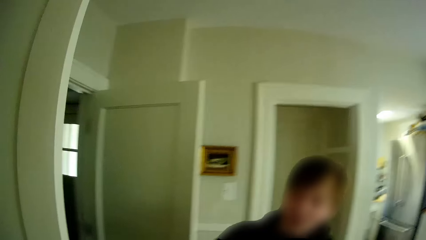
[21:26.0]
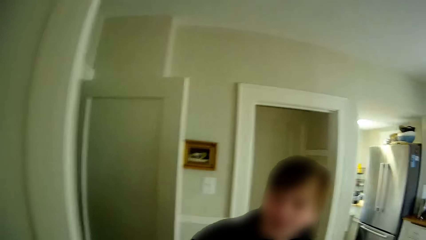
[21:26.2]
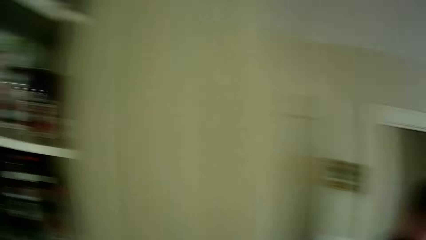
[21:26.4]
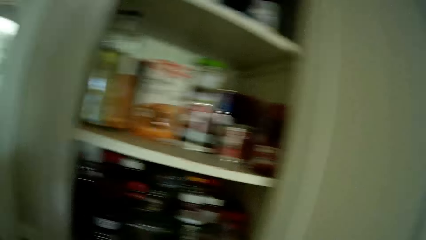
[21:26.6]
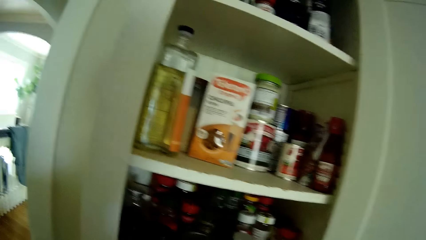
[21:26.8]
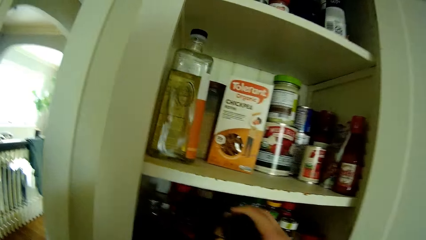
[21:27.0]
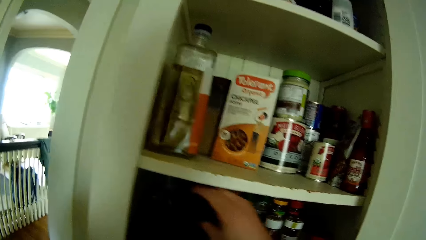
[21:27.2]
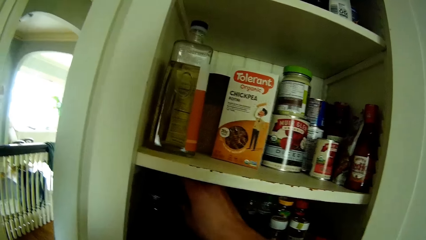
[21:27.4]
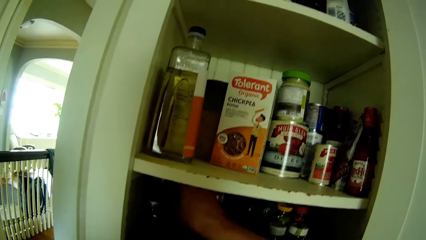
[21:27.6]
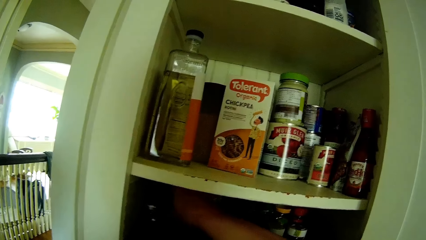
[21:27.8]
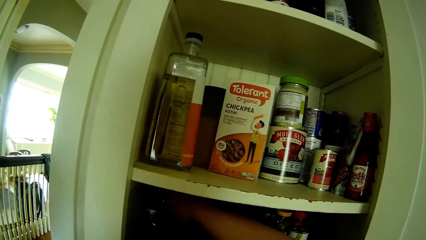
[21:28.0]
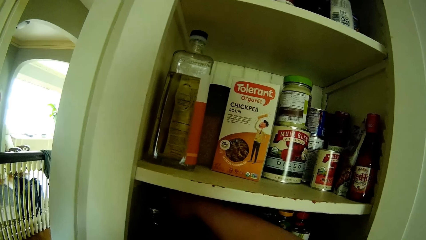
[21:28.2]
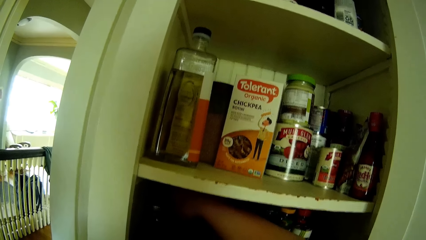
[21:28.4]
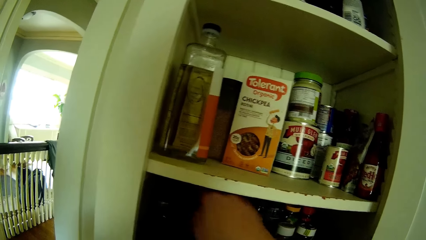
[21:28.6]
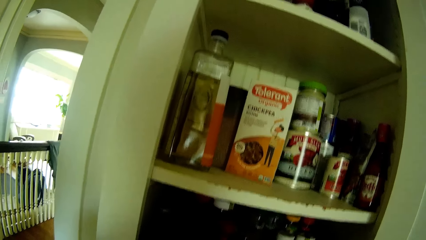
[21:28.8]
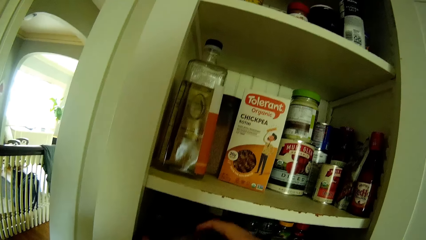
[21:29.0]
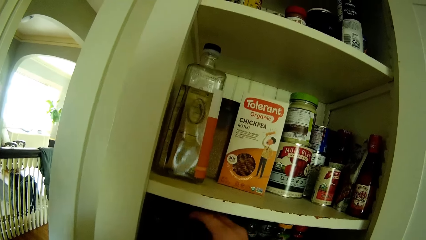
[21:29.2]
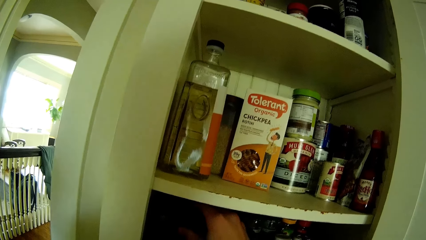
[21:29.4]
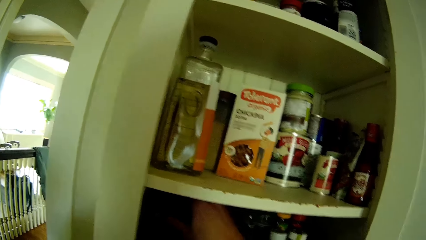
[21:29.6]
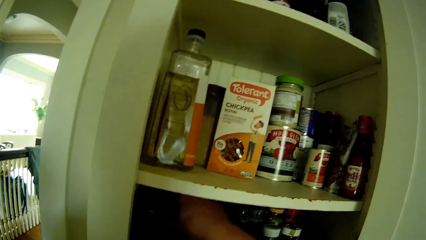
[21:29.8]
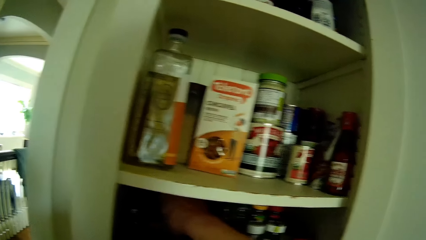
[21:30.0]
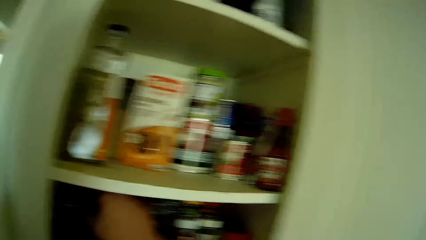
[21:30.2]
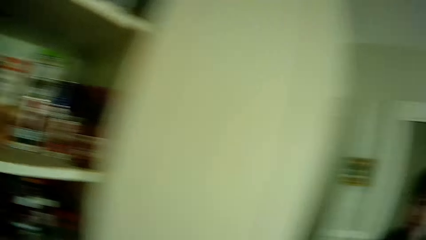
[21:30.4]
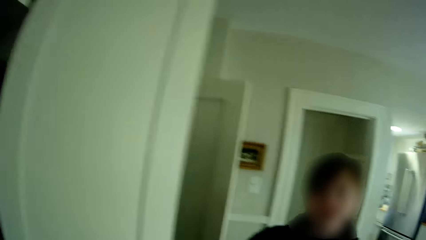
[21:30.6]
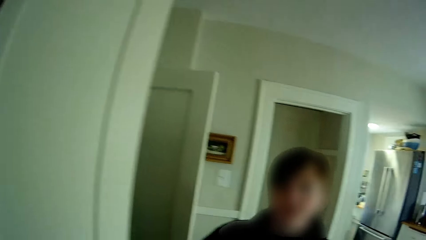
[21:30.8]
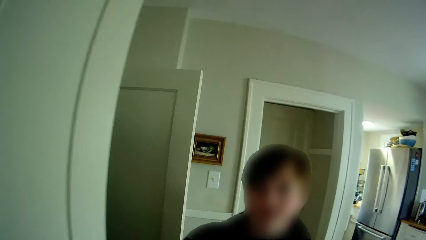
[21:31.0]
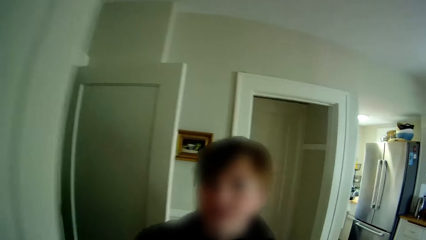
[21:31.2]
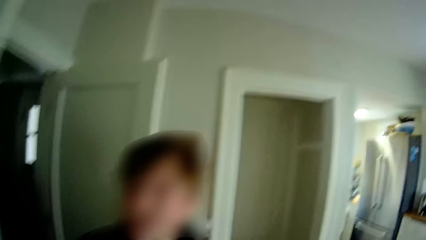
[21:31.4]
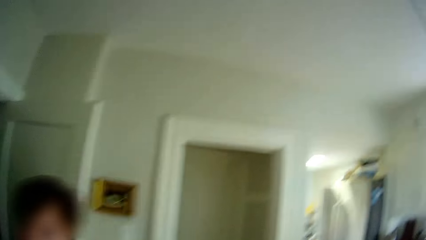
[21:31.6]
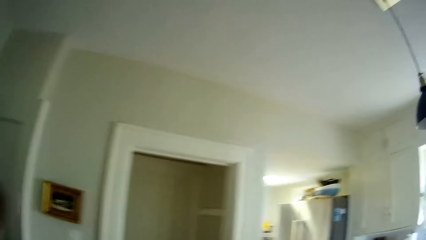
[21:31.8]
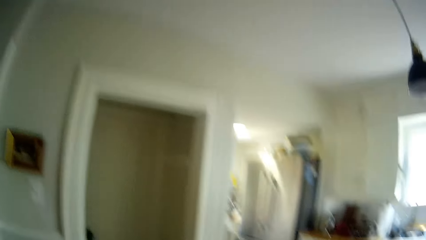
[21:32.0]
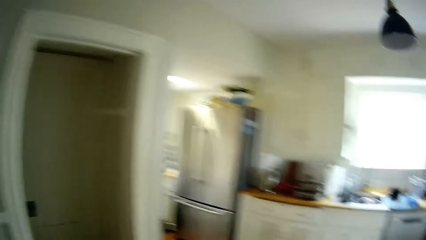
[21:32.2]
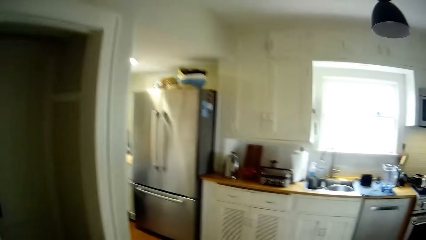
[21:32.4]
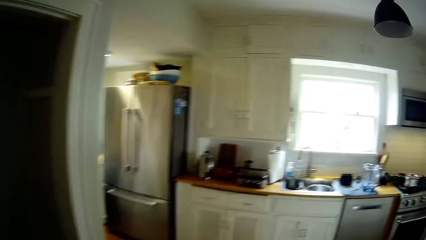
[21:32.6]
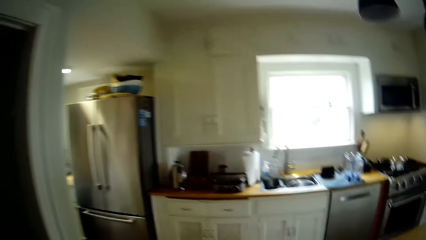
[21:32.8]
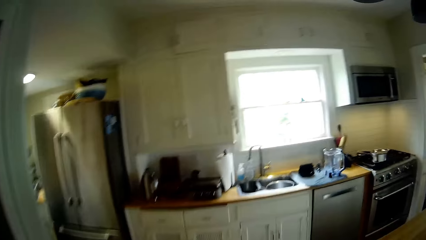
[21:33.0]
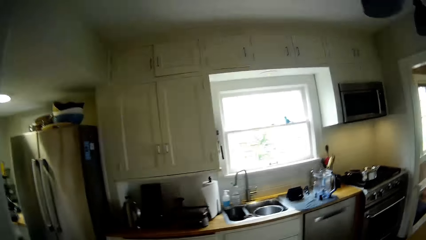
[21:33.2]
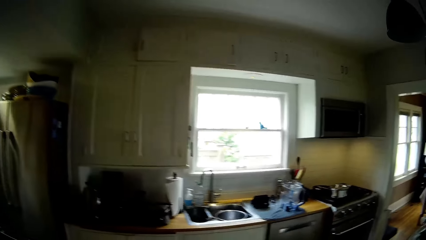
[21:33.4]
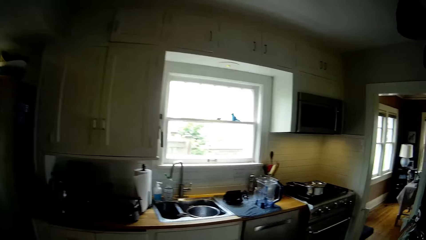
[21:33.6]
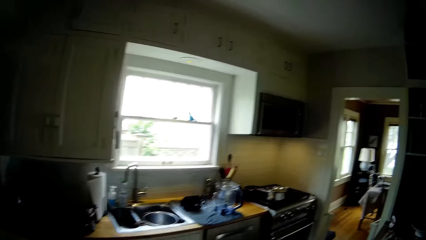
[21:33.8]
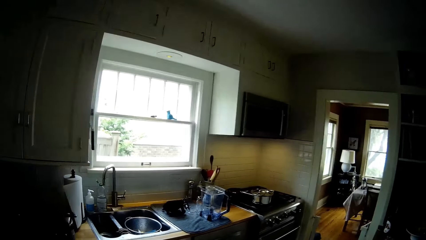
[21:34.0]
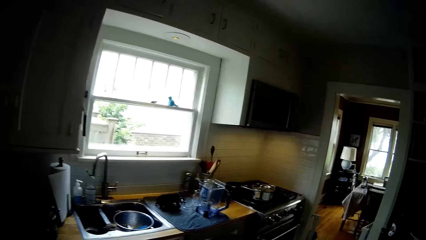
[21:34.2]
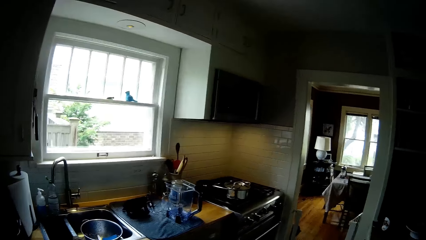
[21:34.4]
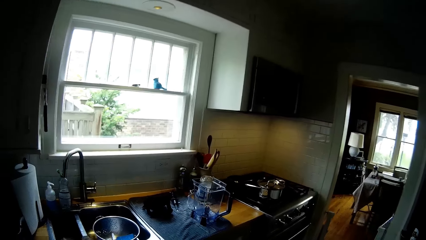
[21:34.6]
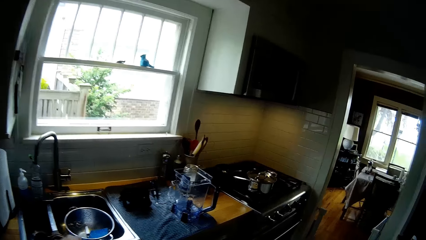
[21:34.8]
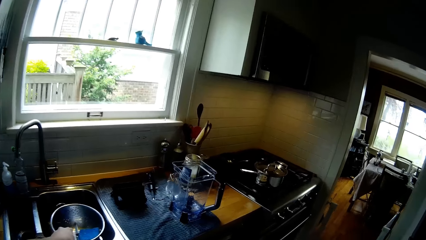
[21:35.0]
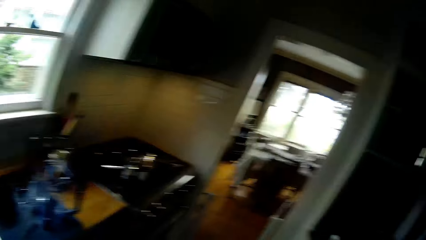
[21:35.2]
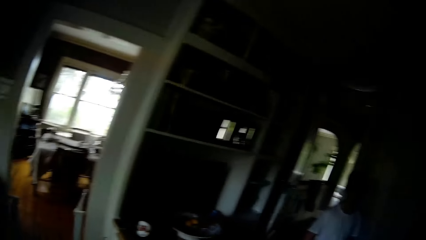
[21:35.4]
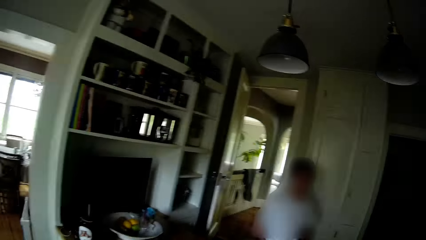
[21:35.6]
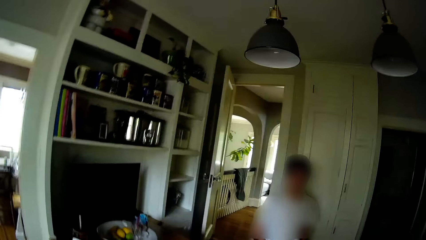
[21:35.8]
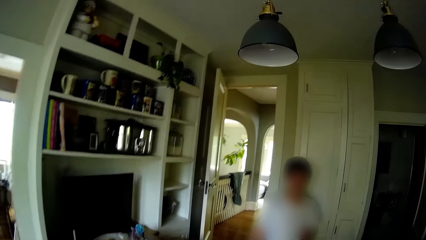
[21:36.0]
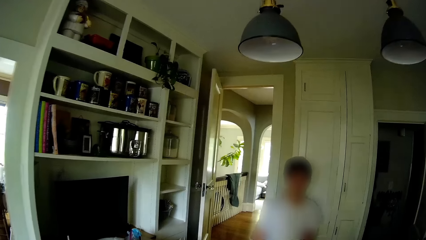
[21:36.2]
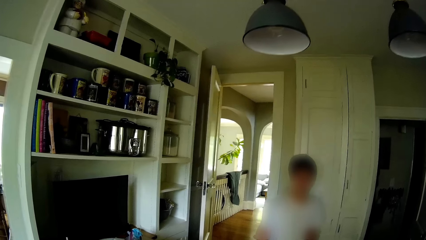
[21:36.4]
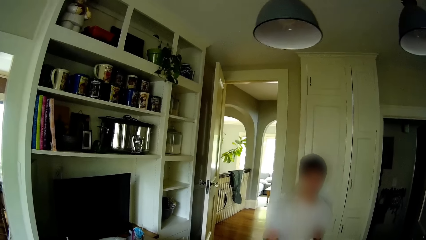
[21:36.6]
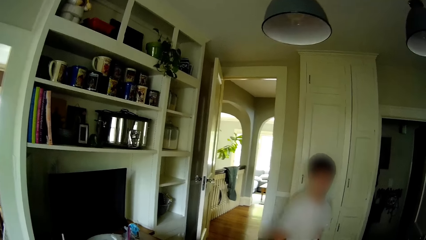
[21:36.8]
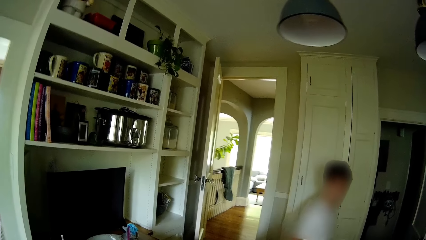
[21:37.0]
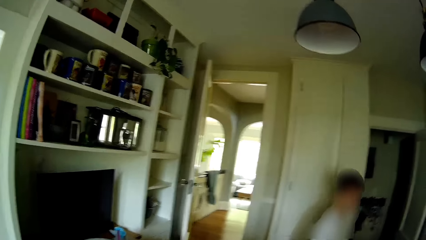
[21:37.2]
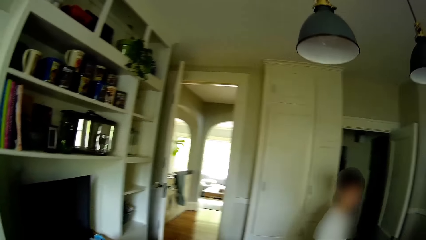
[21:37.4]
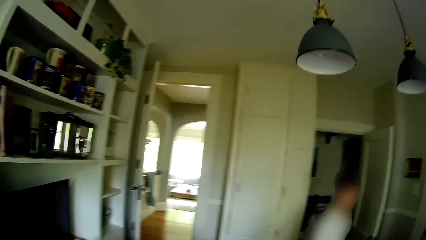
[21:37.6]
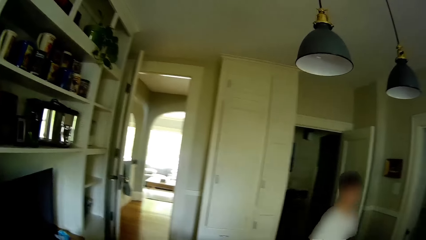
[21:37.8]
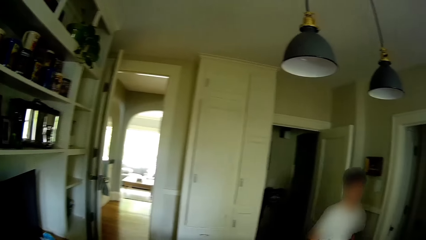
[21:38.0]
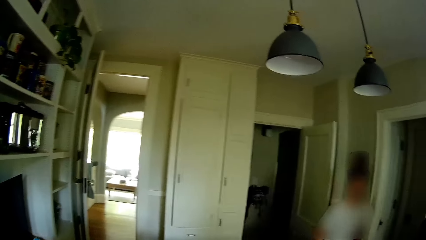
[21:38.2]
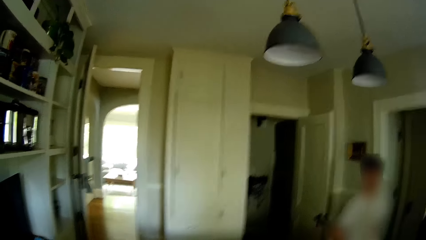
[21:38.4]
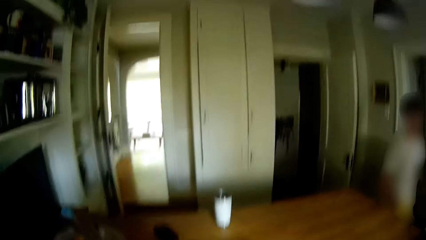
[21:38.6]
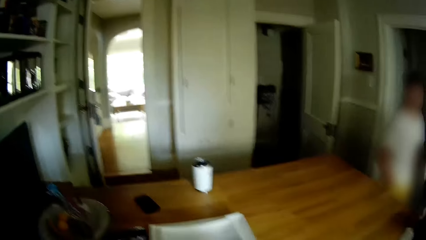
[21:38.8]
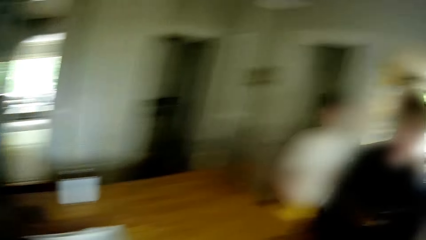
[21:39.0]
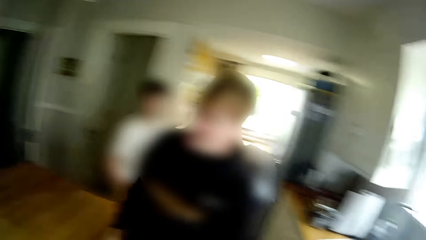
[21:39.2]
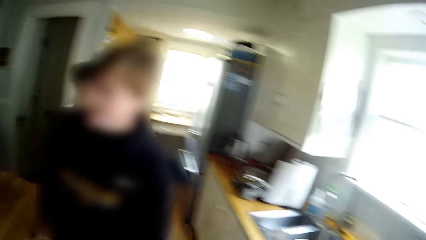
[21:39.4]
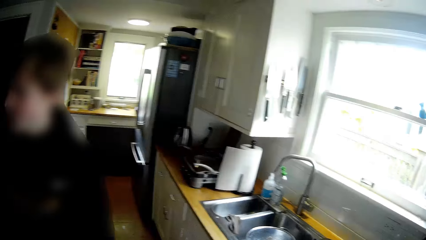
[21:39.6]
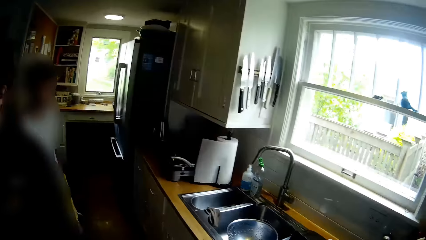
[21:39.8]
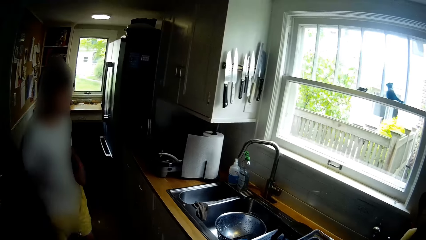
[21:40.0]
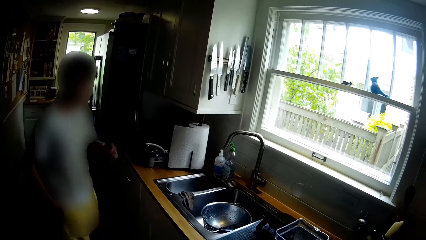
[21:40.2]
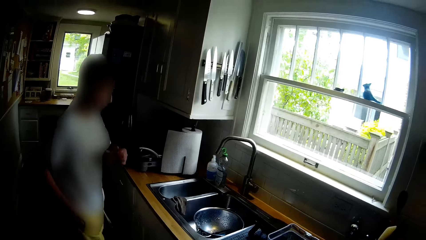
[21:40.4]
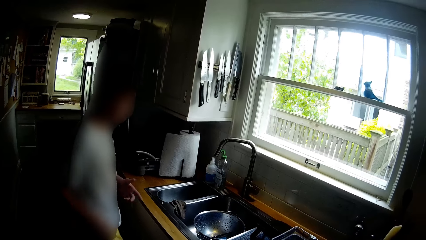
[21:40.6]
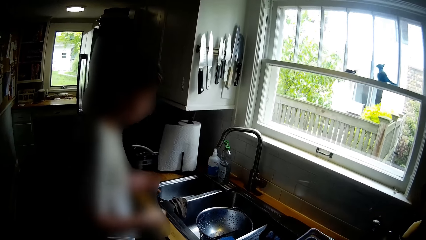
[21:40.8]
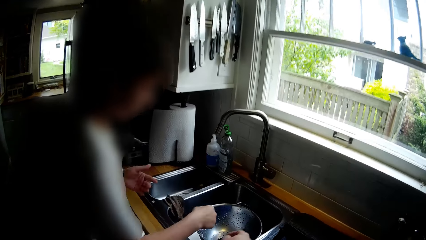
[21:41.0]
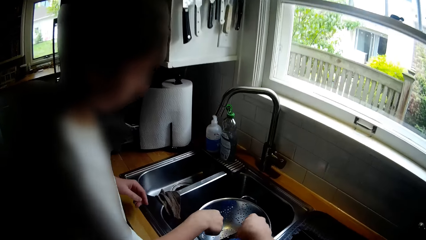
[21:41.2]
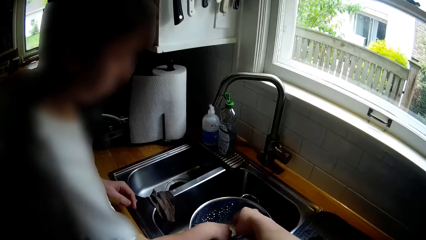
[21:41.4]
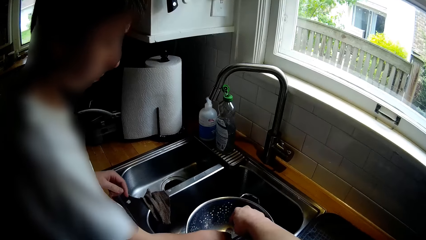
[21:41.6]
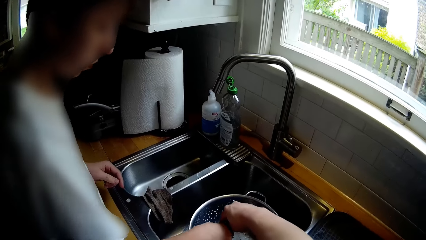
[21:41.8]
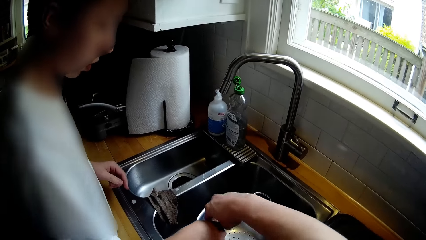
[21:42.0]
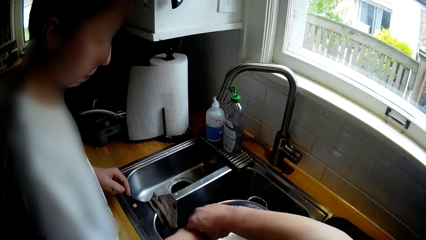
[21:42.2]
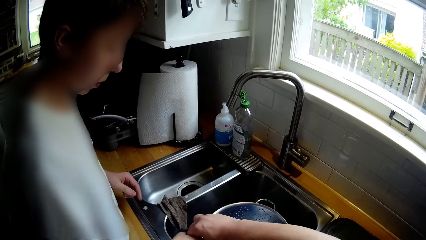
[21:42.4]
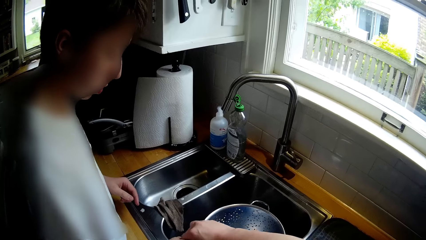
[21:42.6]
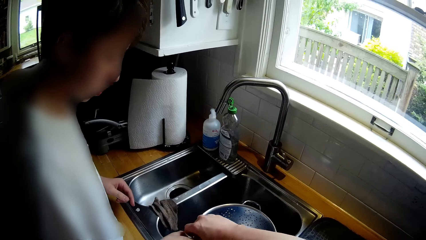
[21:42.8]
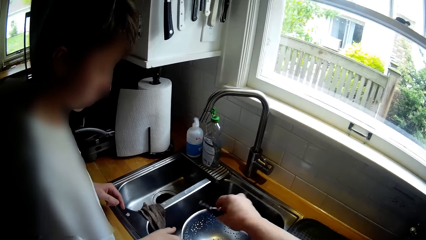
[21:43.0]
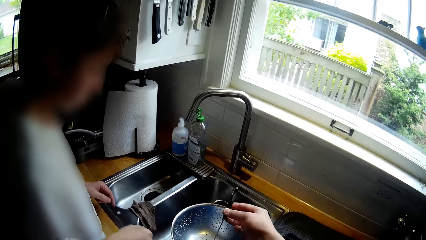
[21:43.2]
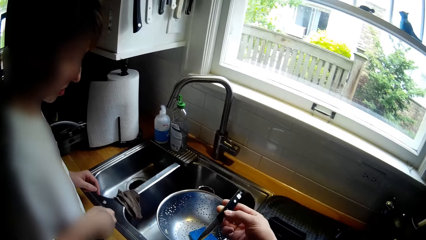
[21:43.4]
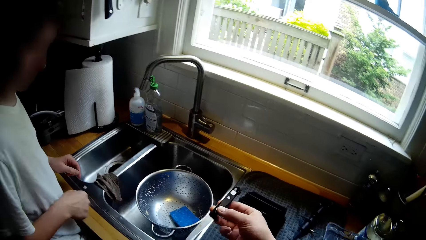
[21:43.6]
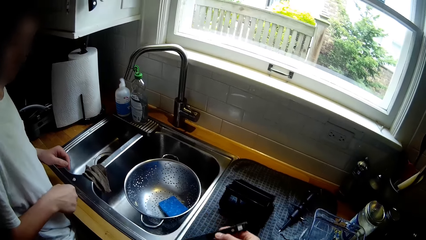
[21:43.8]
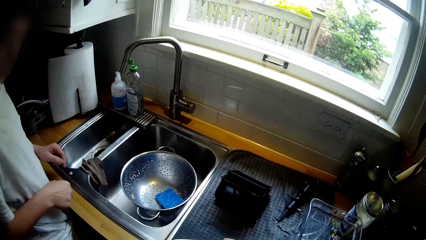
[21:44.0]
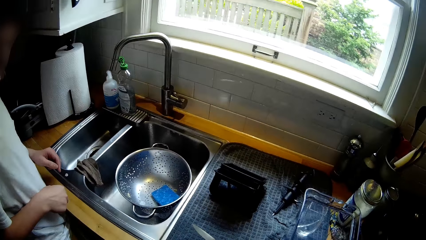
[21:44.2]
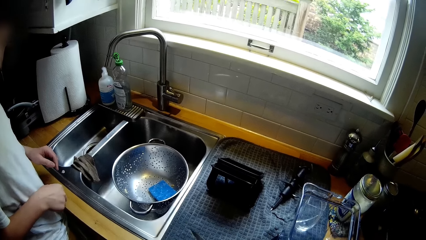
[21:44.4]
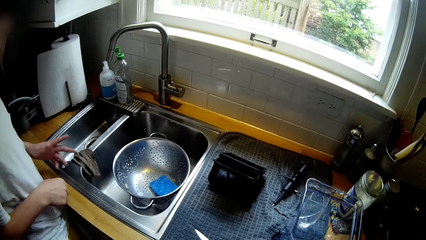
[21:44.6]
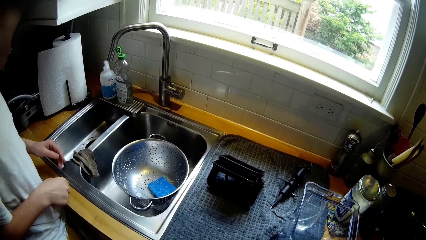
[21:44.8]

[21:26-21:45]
The camera wearer converses with a teen. He converses with the teen again. He grabs an item from the cabinet. He walks around the counter. He converses with the teen and another teen. He talks to the other teen. The other teen holds a knife in a sieve in the sink with his right hand. The camera wearer talks to the other teen. He picks up the knife in the sieve in the sink from the other teen with his right hand. He holds the knife, talks to the other teen.
